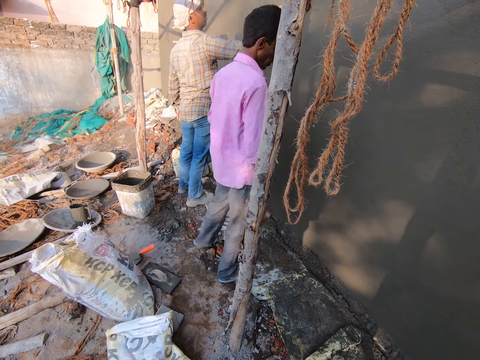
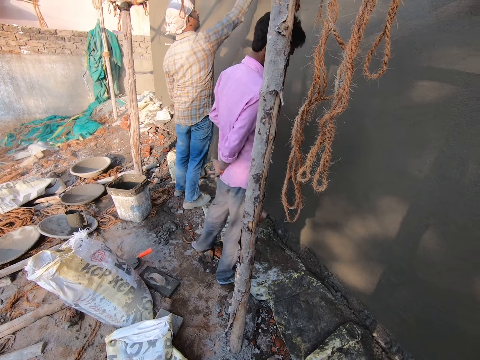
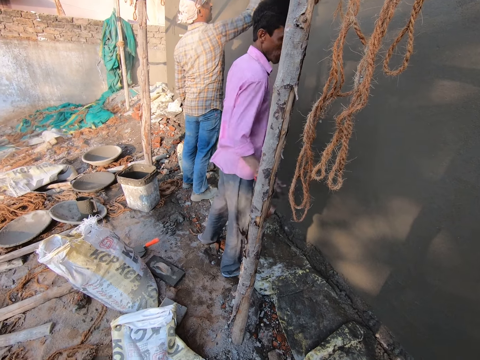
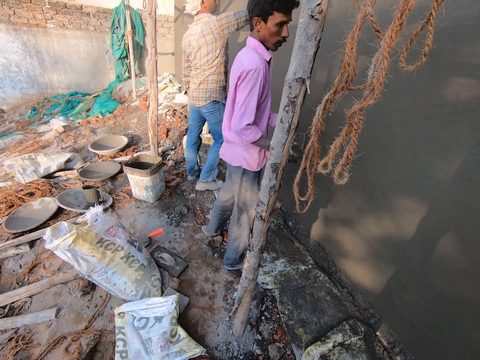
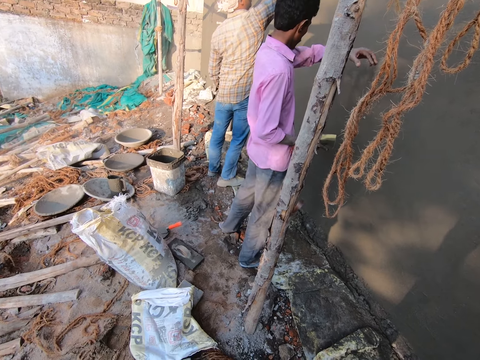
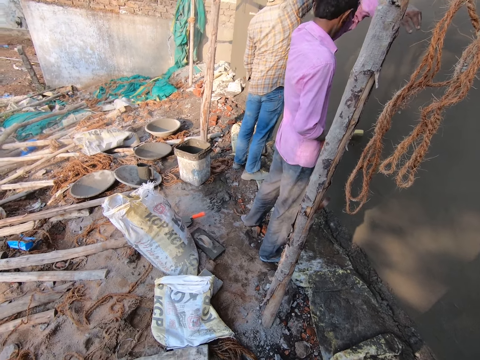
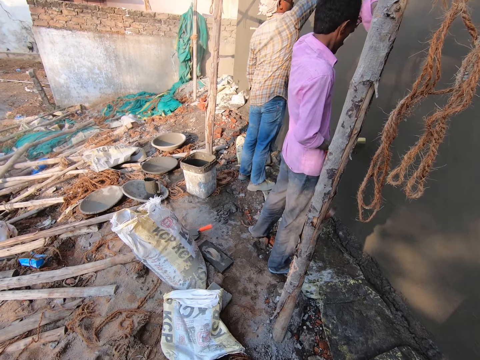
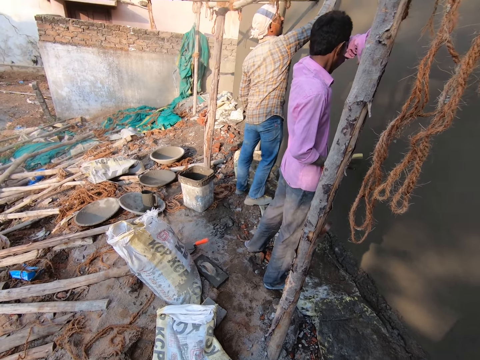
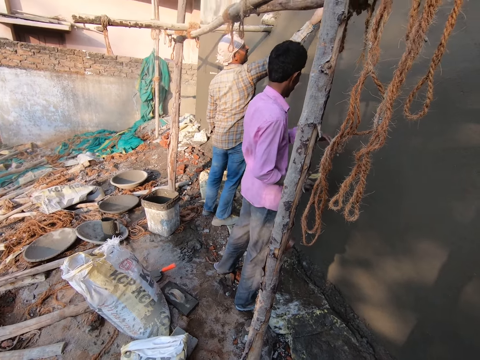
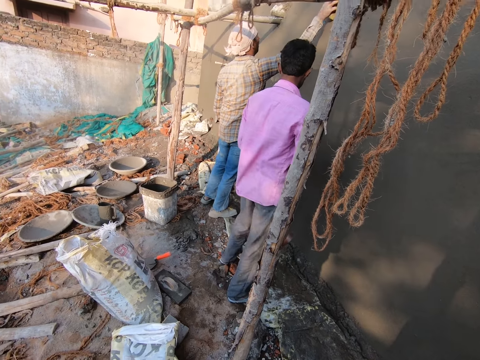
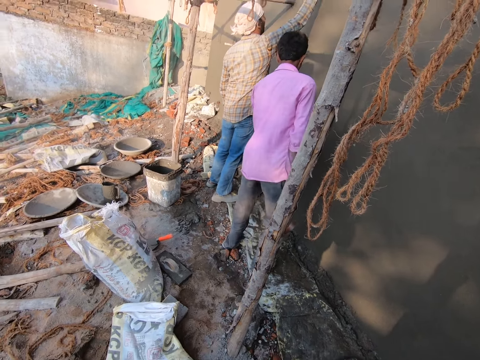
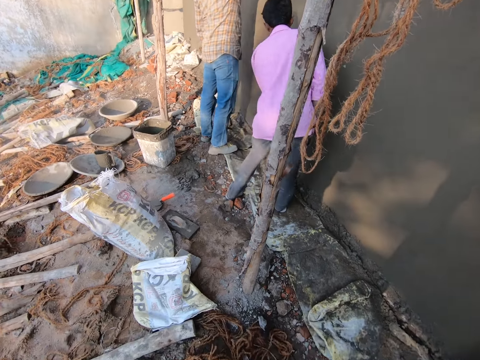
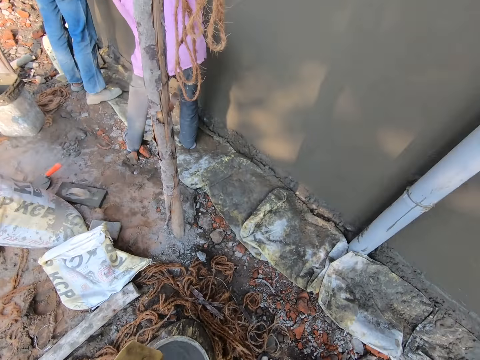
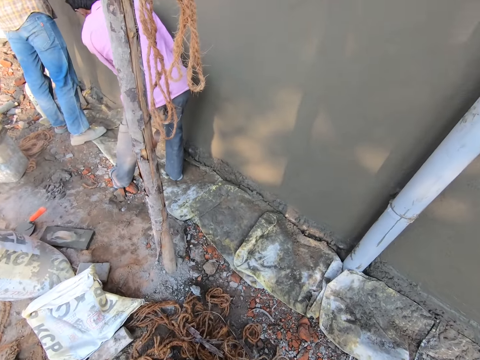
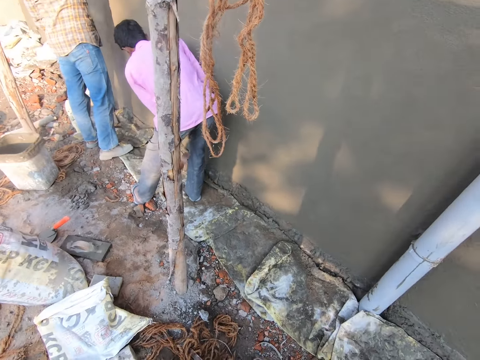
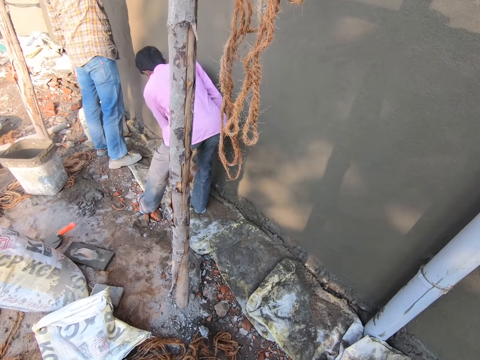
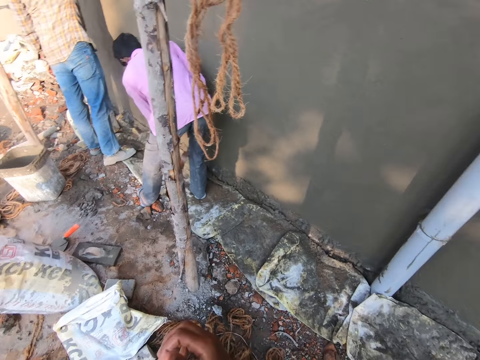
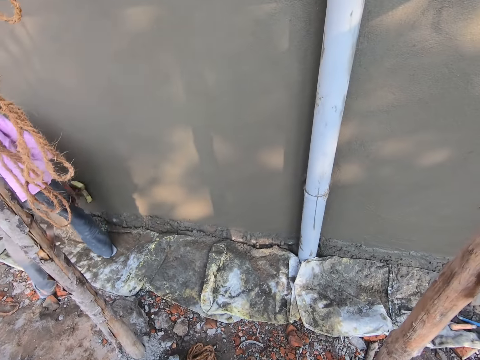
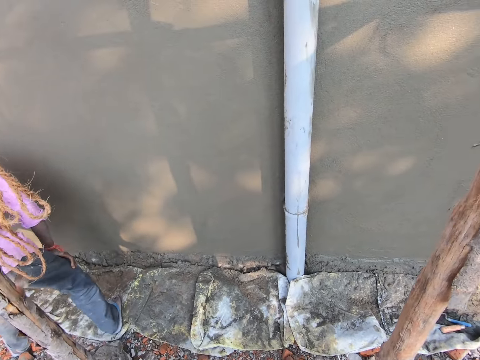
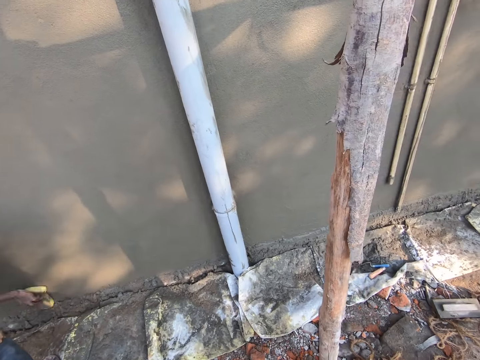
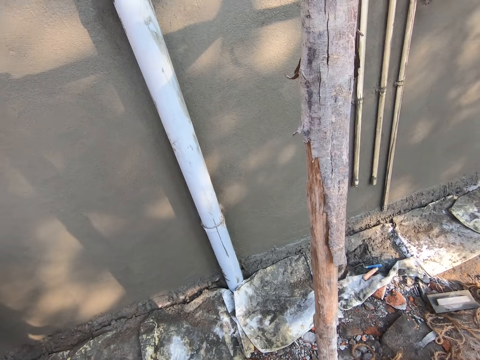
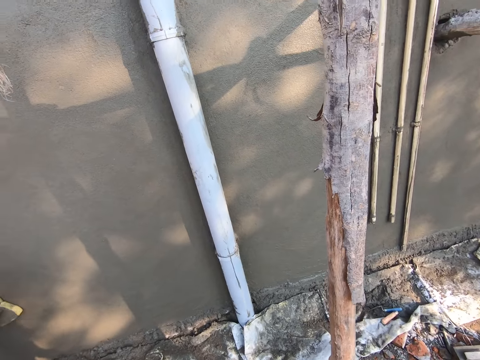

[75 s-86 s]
A man passes the foam to his left hand with his right hand, dusts his right hand on his trouser, and rubs his head with his left arm. The man wipes his face. He rubs the foam on the wall with the foam in his left hand.

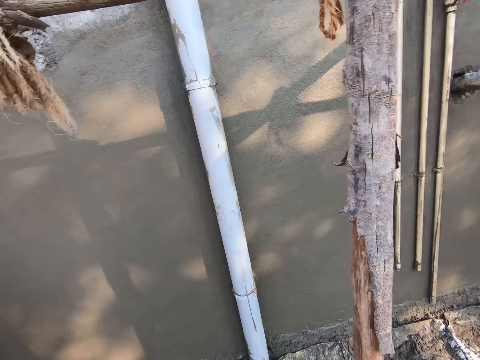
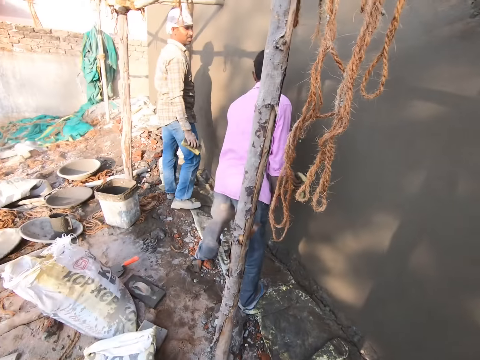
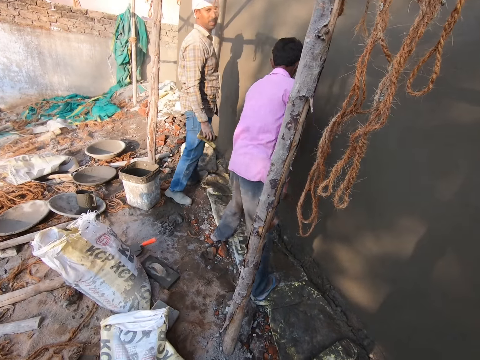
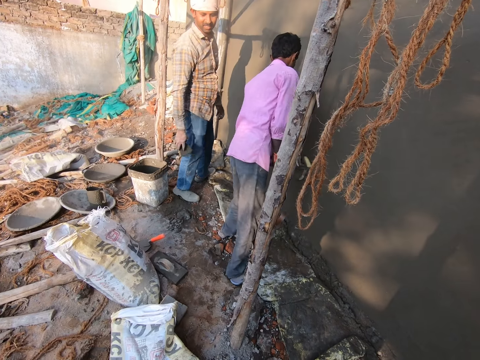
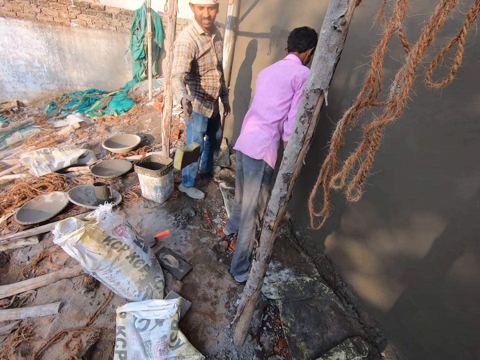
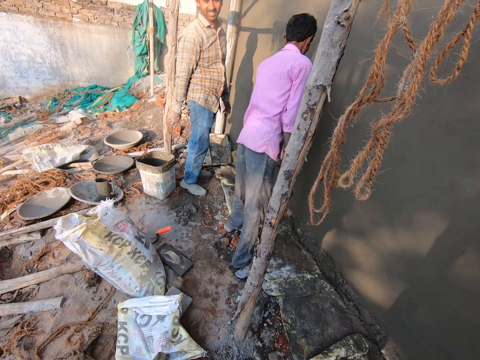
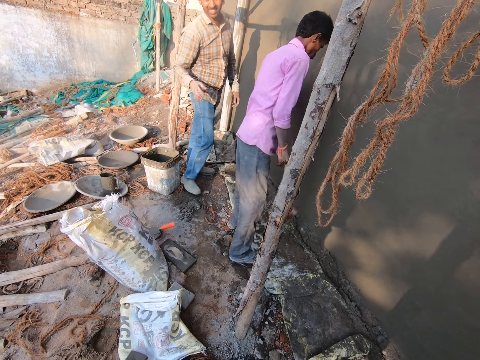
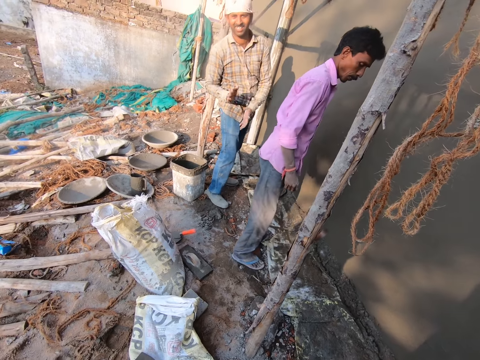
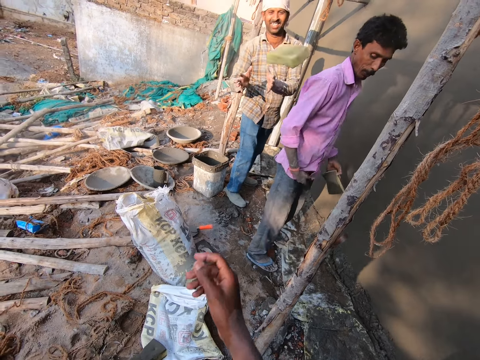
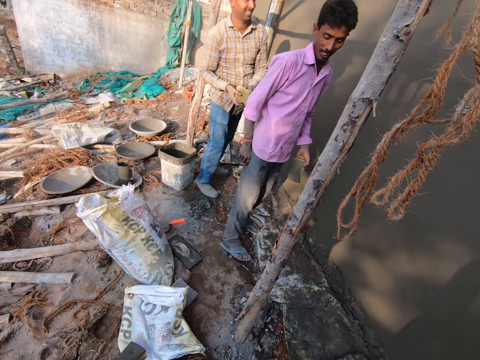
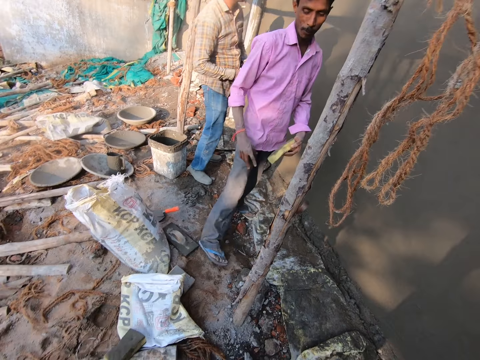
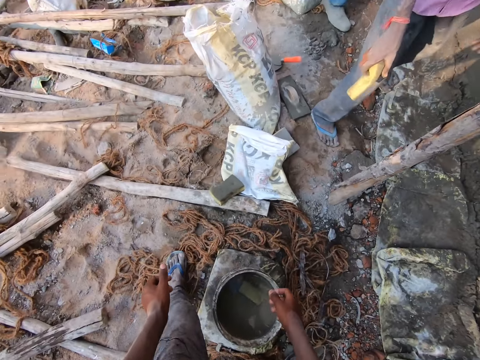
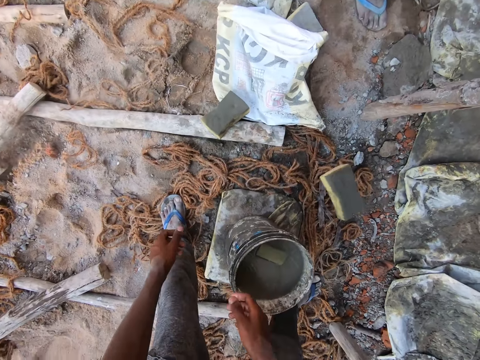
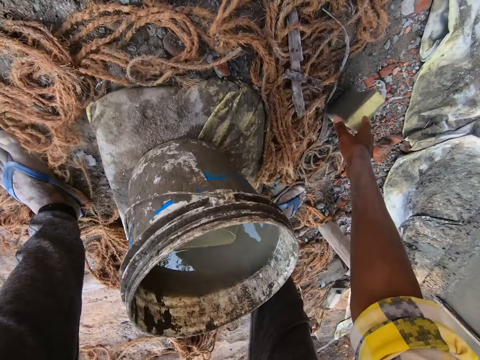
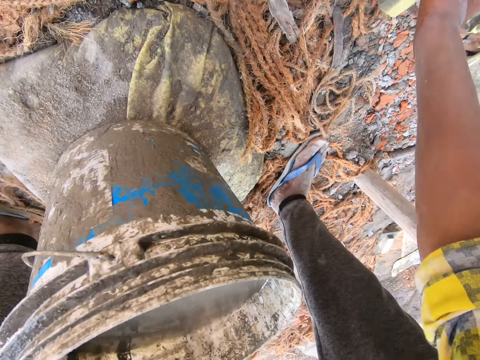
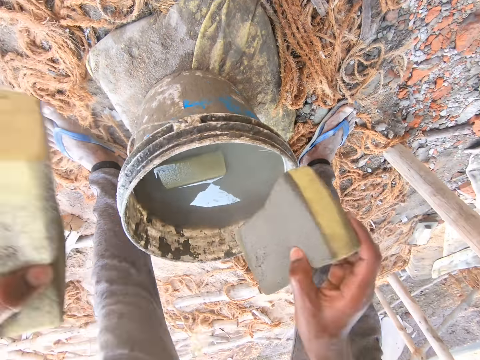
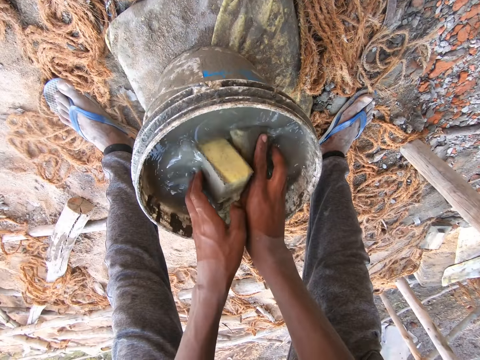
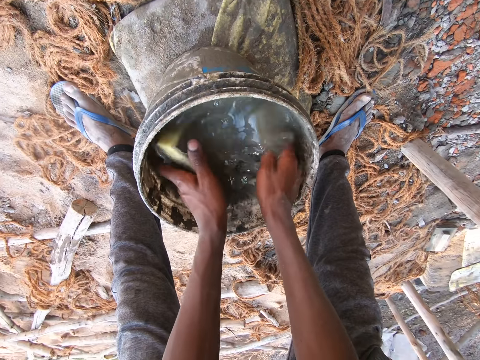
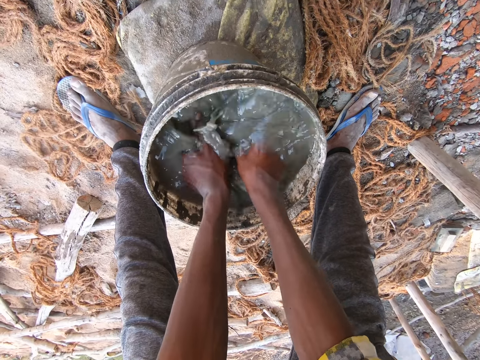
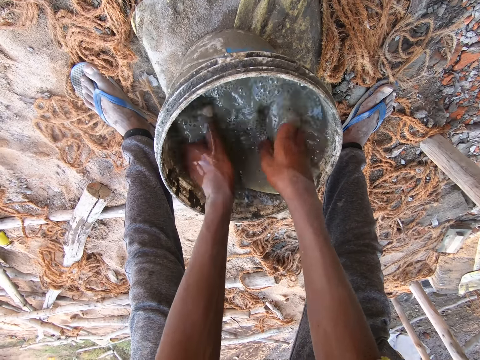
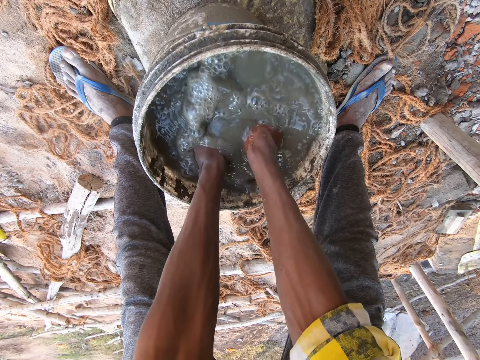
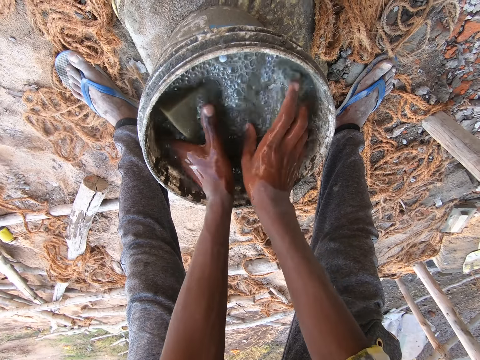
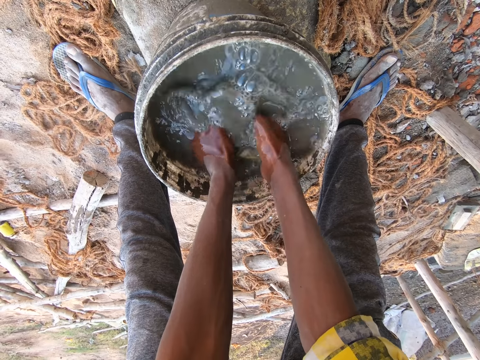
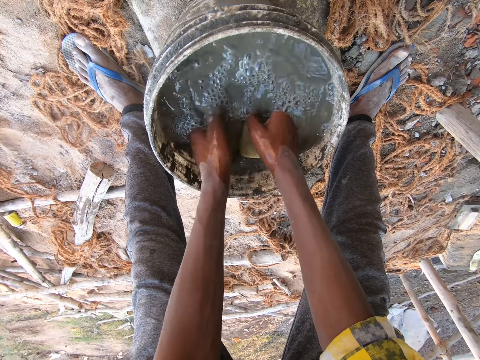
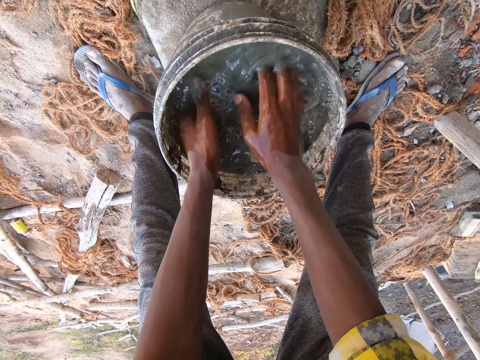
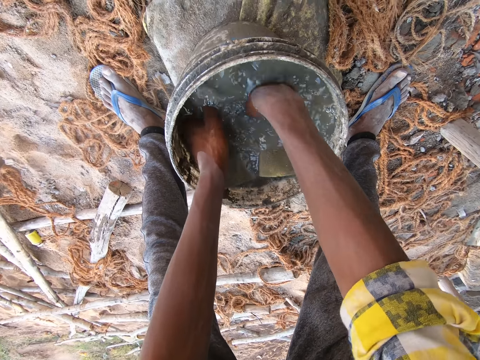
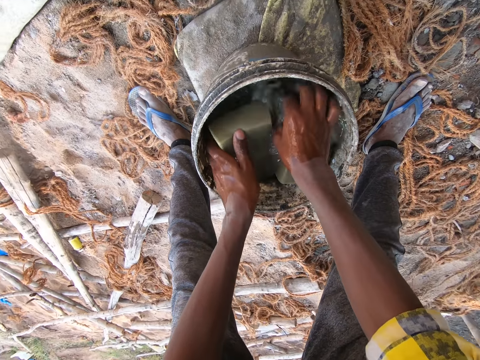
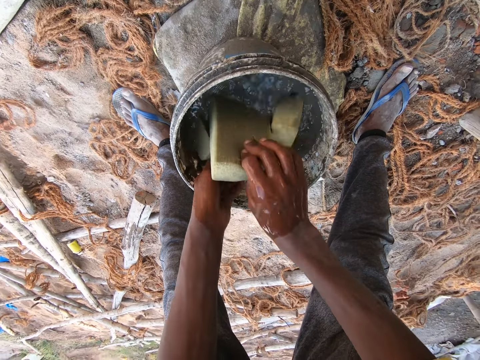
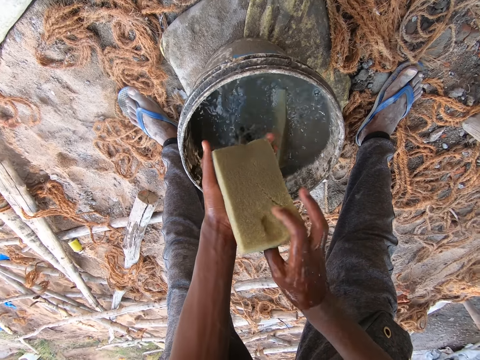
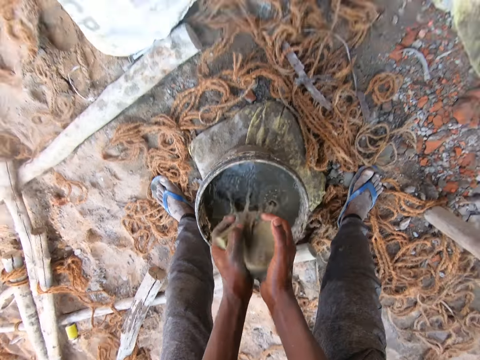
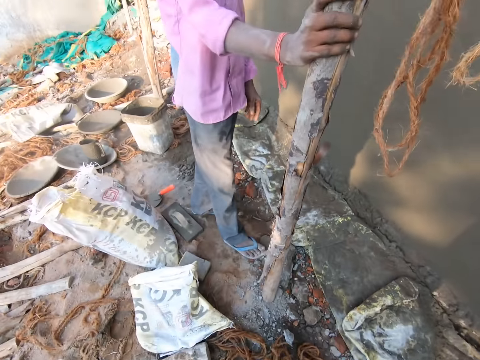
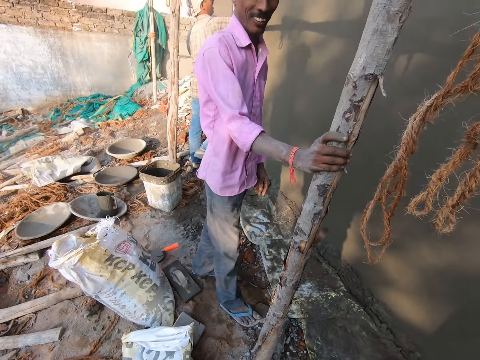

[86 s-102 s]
A man throws the foam on the ground with his right hand. The camera wearer throws the foam to the man with his right hand. The man catches the foam with both hands. Another man passes the foam to his right hand with his left hand and throws the foam on the ground with his right hand. The camera wearer picks the foam from the ground with both hands. He dips both foams into the bucket of water with both hands. He rinses the foams in the bucket of water with both hands. He picks a foam from the bucket with his right hand. He interacts with the other man. He squeezes the foam with both hands.
